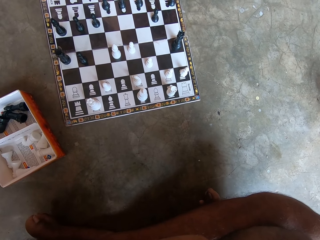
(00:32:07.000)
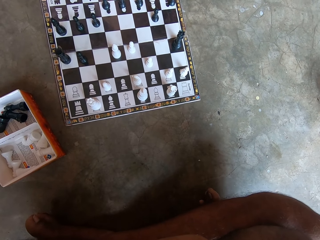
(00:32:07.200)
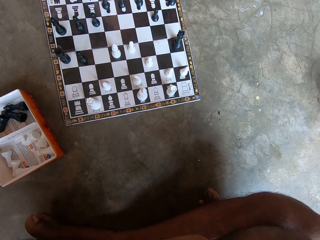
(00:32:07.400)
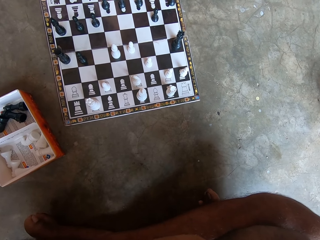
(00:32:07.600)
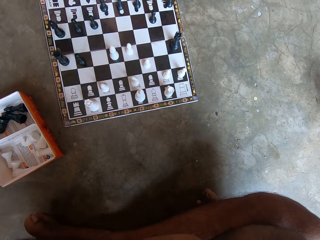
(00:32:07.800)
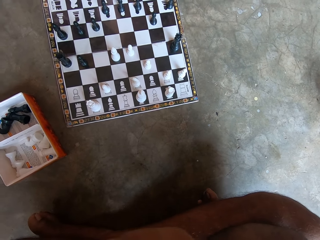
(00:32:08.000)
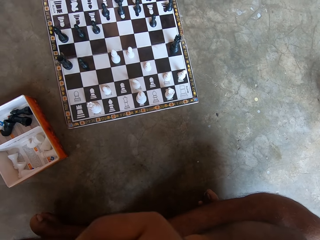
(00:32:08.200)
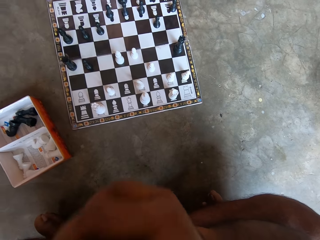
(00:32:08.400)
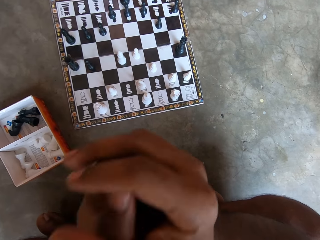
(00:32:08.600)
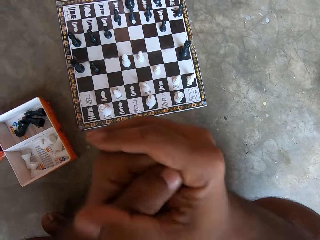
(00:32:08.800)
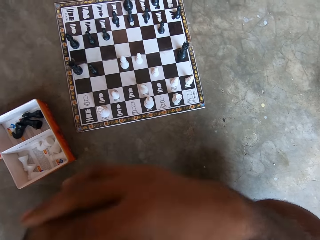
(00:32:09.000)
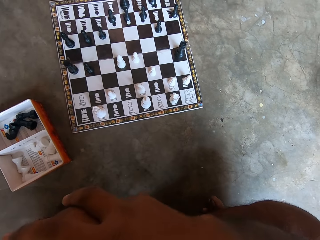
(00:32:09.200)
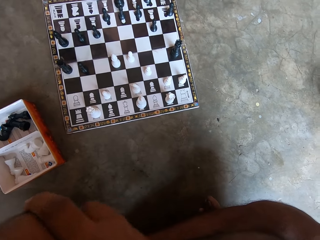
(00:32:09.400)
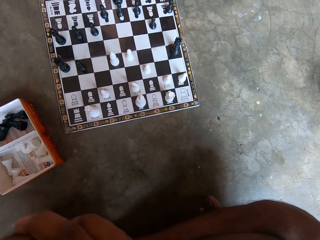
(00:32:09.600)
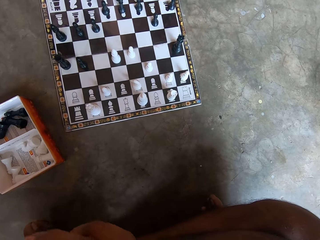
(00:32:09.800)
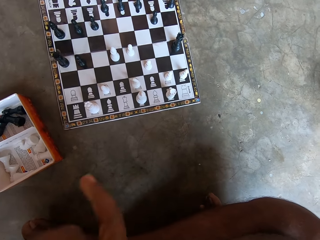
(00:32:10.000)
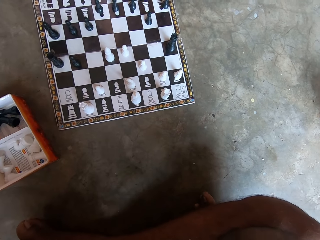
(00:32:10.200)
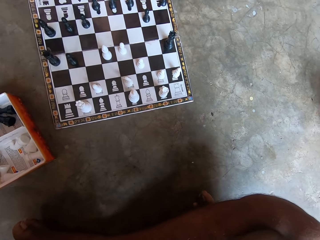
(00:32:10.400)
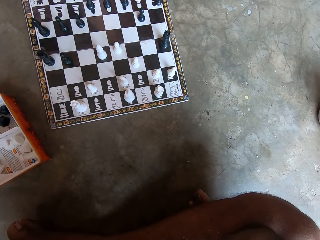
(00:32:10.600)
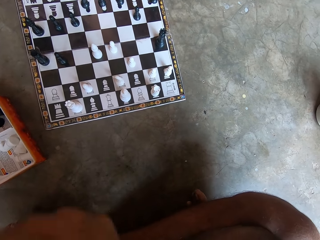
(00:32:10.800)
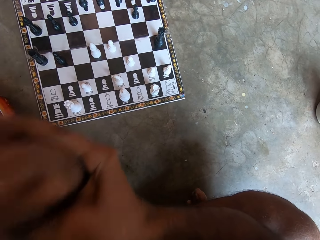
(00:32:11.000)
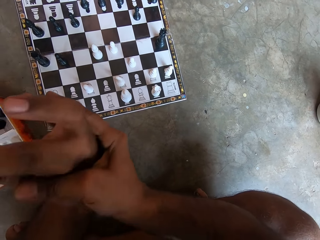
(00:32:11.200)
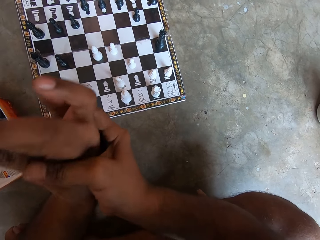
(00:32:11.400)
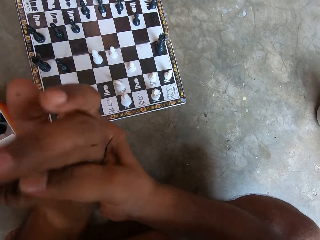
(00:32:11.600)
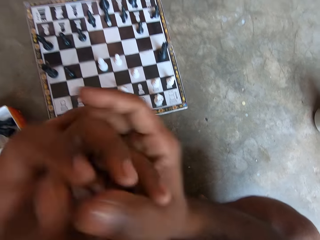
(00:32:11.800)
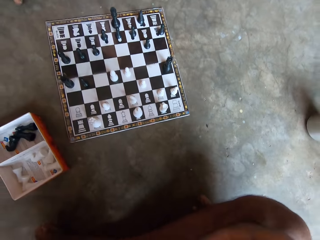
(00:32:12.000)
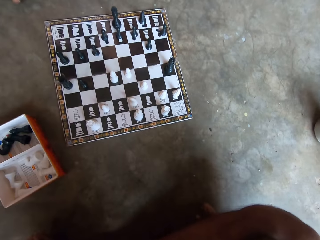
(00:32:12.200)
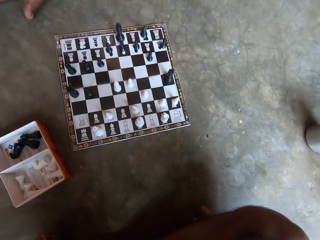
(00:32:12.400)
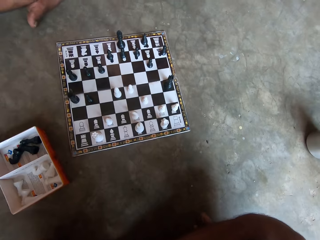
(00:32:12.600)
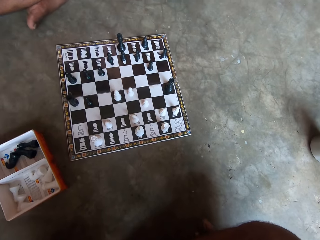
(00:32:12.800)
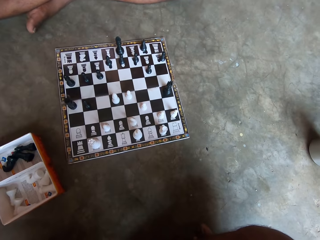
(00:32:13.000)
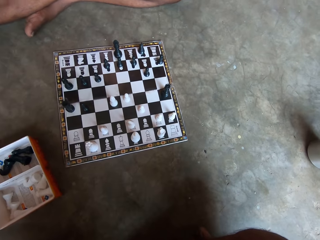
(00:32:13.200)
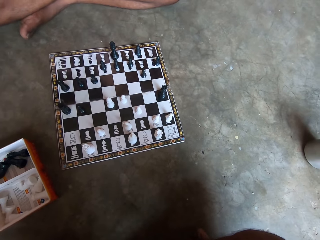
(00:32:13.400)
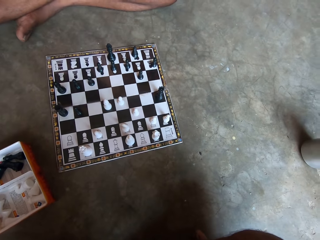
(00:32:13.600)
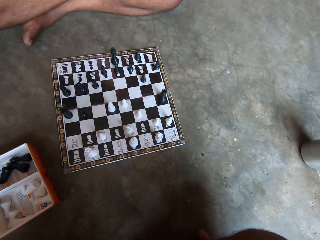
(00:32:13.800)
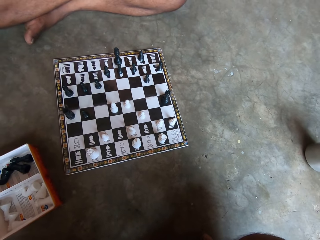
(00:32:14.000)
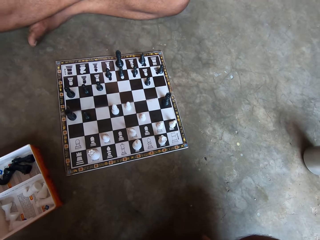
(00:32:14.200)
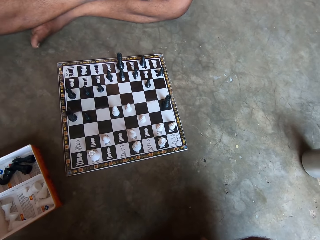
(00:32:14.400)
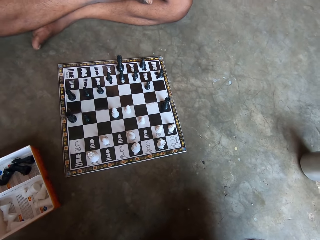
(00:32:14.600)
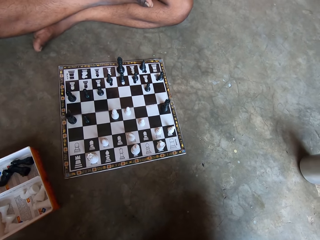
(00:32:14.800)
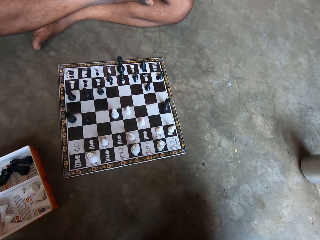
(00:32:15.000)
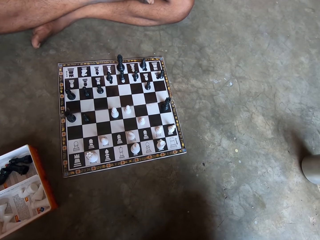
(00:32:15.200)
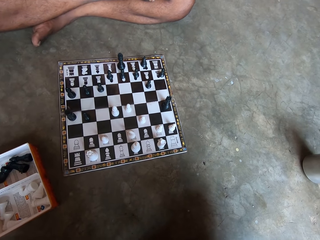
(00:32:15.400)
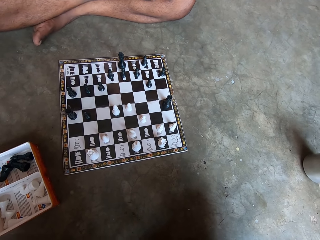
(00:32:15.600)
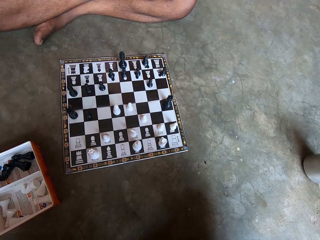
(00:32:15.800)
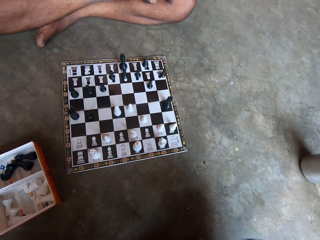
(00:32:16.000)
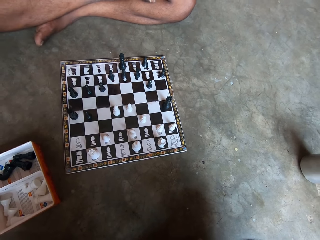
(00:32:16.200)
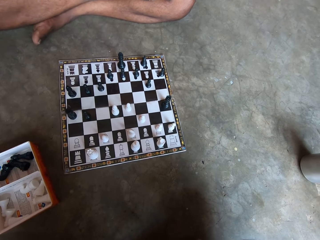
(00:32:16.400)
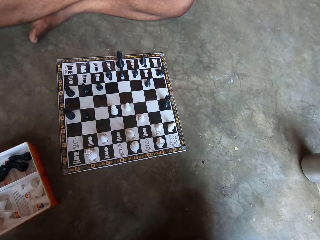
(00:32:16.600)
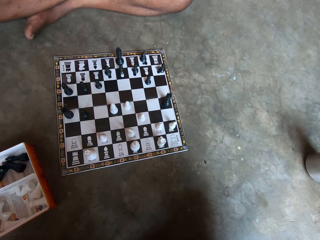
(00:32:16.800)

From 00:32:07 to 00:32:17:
The camera wearer cracks his knuckles.

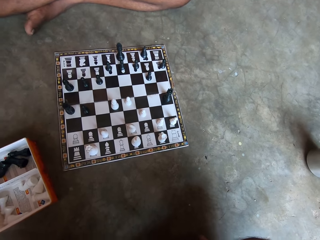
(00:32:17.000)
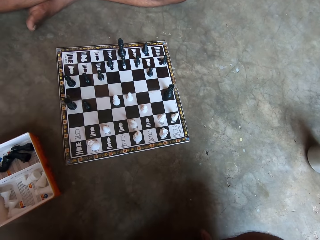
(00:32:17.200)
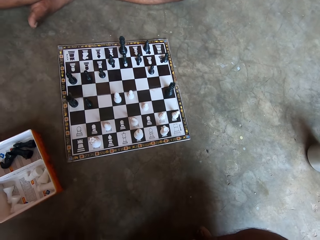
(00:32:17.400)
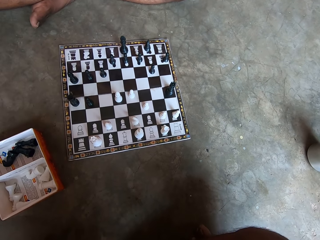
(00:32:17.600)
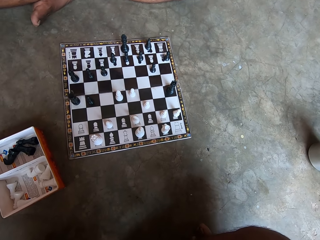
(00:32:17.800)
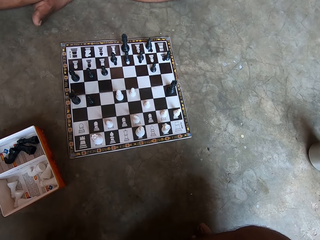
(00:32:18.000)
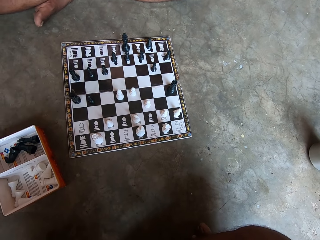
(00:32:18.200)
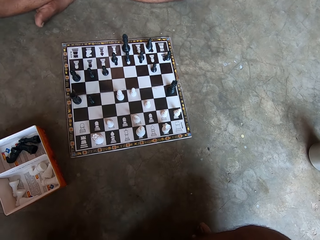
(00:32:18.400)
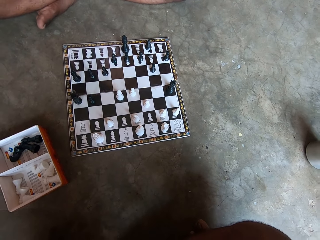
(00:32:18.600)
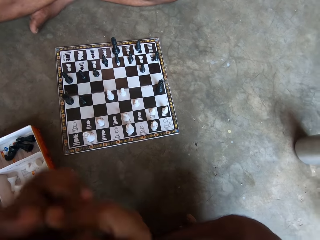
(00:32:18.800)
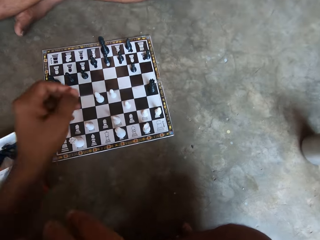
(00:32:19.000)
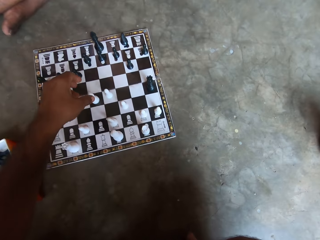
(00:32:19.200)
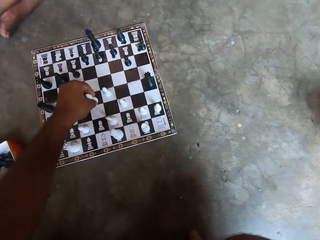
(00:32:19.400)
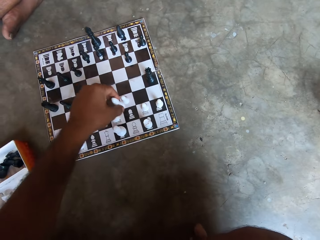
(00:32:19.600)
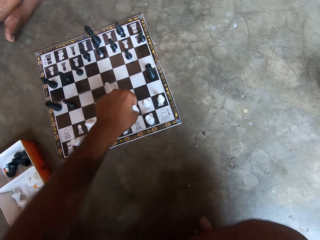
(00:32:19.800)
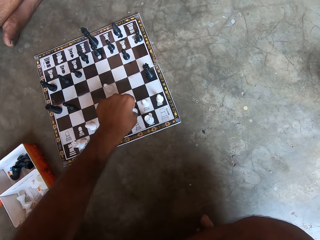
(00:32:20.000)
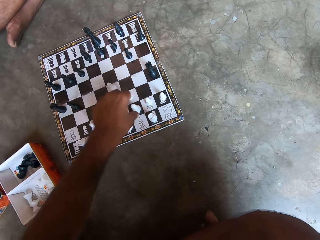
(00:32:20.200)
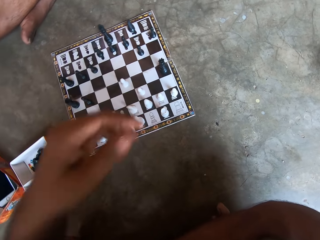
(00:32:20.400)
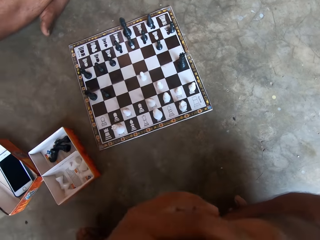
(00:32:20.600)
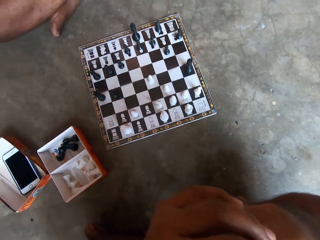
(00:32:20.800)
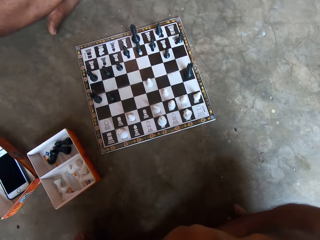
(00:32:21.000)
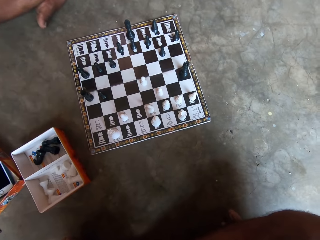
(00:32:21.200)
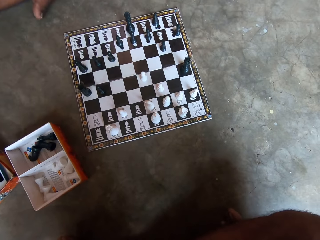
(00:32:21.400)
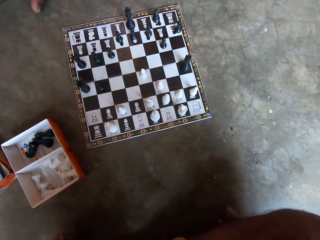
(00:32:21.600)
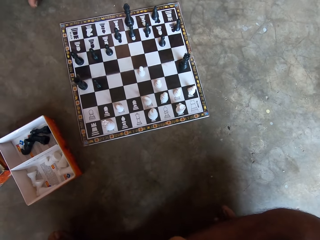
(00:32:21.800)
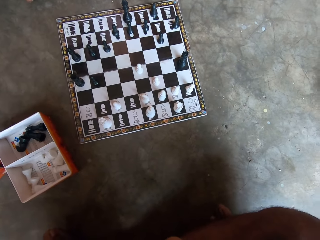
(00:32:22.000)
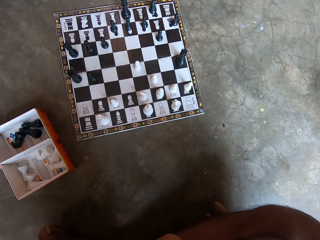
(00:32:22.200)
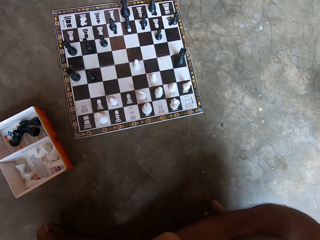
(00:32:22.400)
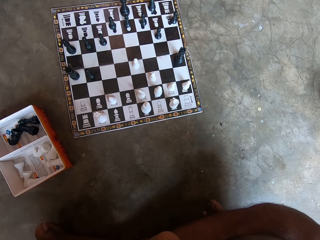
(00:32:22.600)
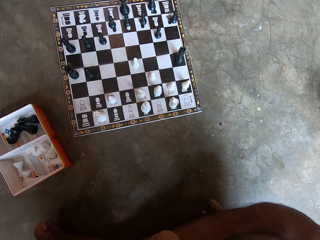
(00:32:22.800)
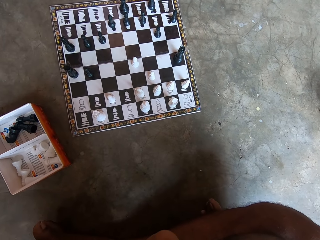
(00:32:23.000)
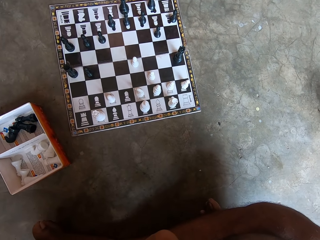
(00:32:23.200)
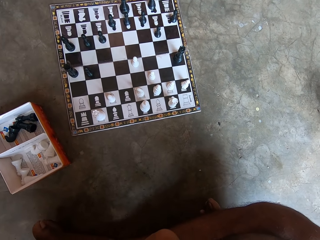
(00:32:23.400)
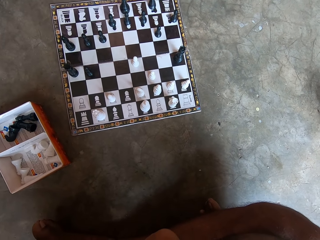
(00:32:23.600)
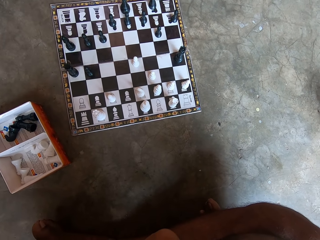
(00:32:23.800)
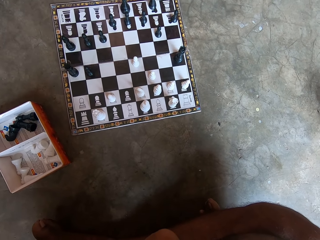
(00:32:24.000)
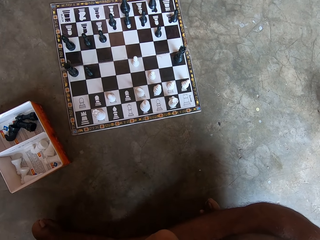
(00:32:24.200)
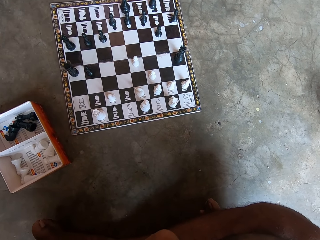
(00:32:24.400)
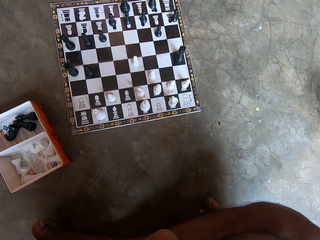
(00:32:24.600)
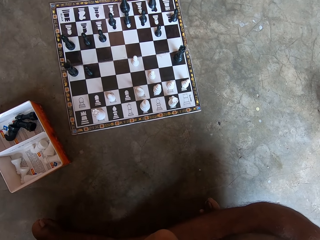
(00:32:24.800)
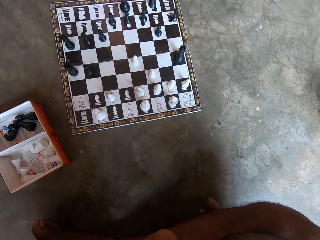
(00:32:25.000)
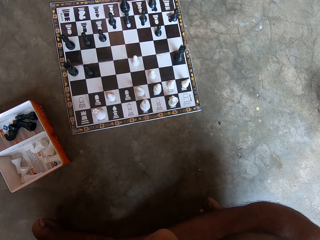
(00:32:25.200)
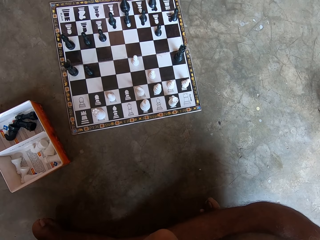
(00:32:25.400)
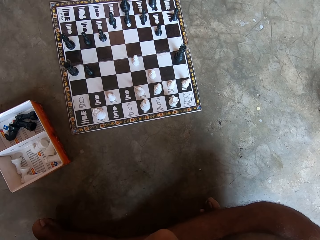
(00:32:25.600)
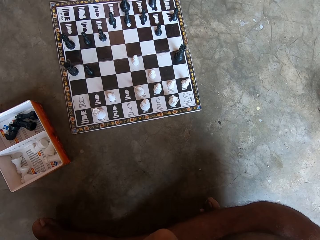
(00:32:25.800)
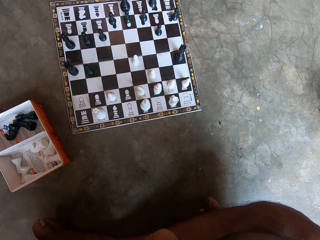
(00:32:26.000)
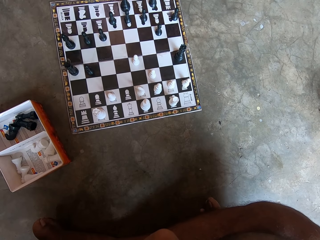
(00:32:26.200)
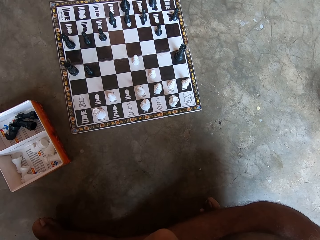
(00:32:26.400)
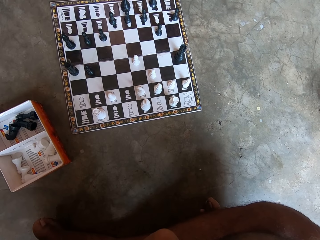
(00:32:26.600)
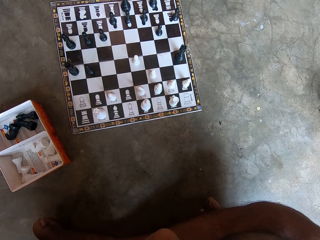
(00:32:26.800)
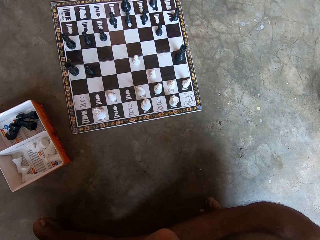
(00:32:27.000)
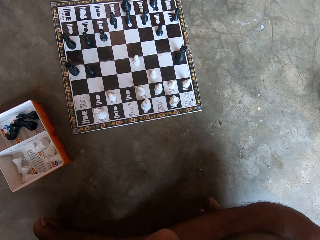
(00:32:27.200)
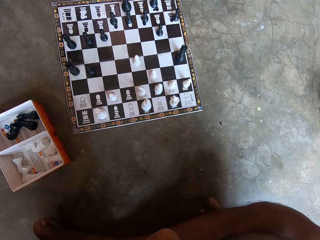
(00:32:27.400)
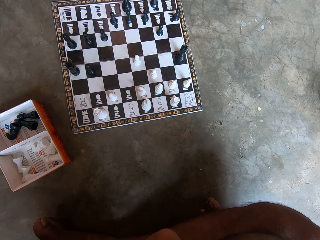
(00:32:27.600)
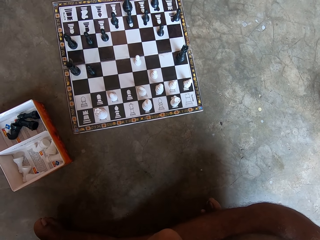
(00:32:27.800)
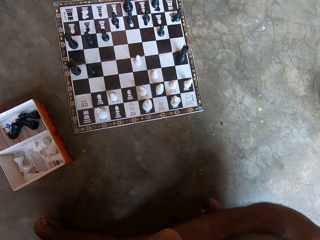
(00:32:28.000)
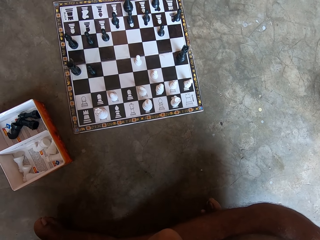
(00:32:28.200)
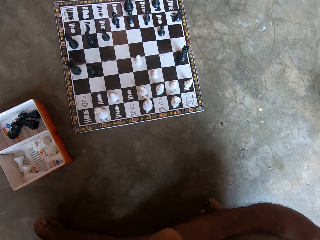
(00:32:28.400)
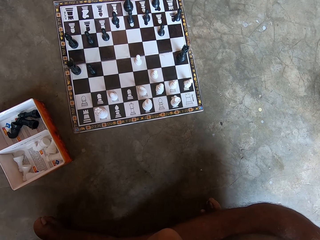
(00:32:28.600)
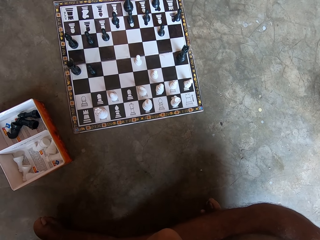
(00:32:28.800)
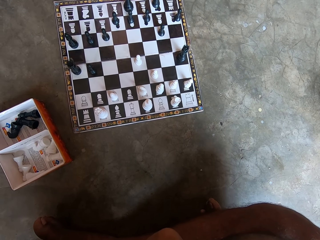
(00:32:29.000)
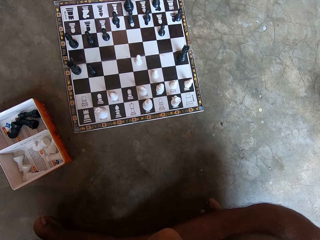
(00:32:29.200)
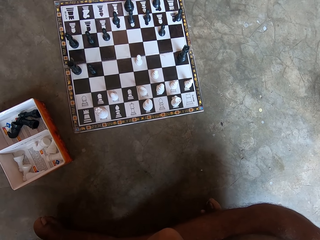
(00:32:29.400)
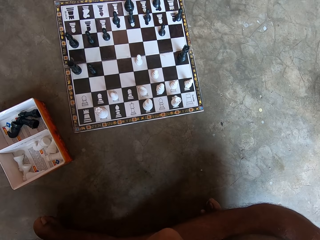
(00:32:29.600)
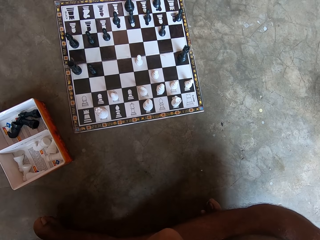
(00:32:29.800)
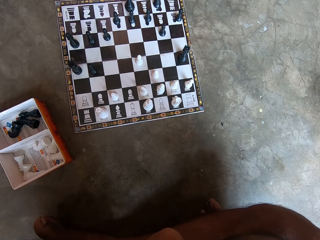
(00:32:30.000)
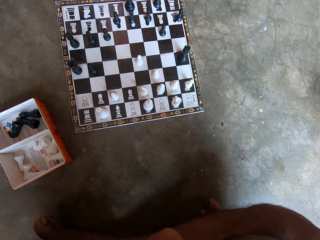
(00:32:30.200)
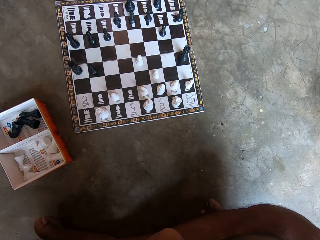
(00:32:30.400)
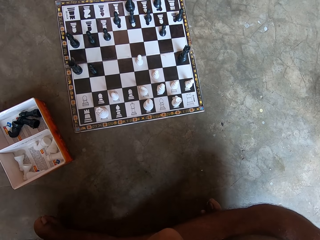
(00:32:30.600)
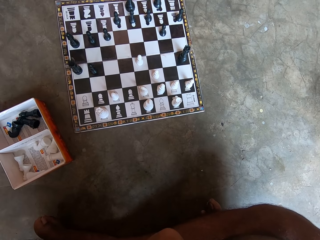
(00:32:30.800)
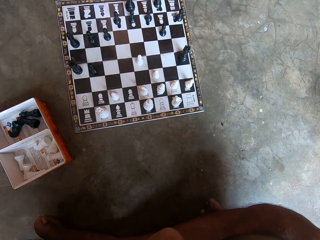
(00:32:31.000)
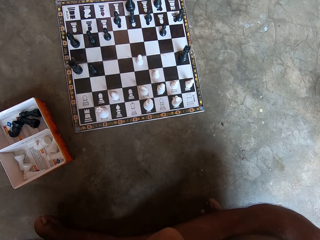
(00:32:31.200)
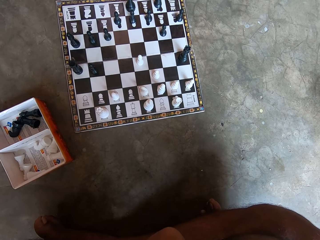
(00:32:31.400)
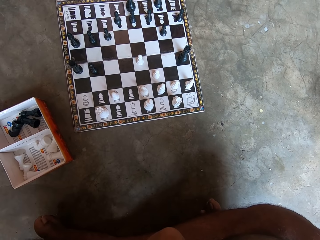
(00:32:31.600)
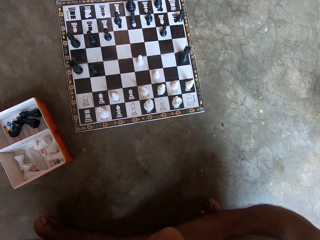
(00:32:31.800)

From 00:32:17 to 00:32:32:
The camera wearer makes a move on the chess board or draft game with his left hand. He looks at the draft game.
